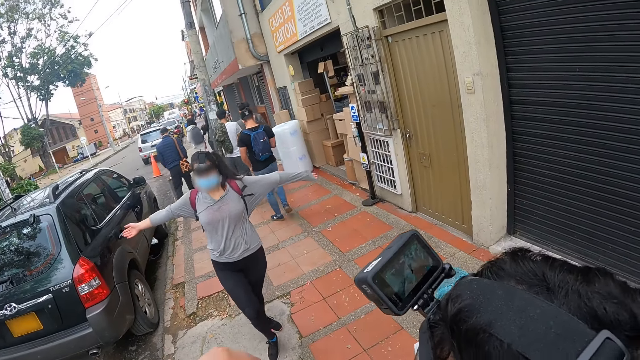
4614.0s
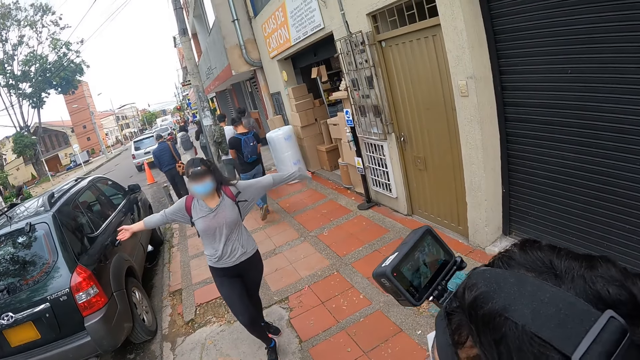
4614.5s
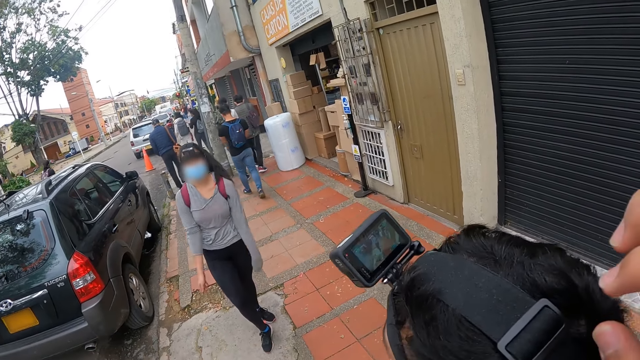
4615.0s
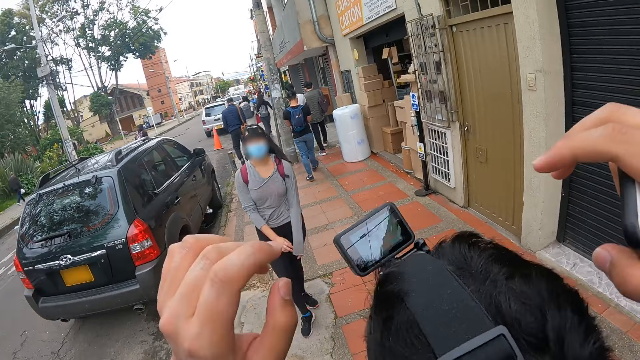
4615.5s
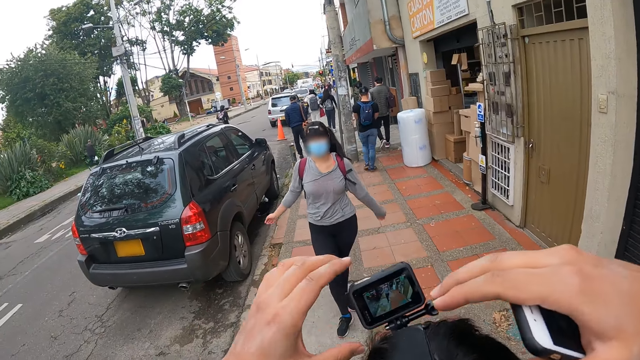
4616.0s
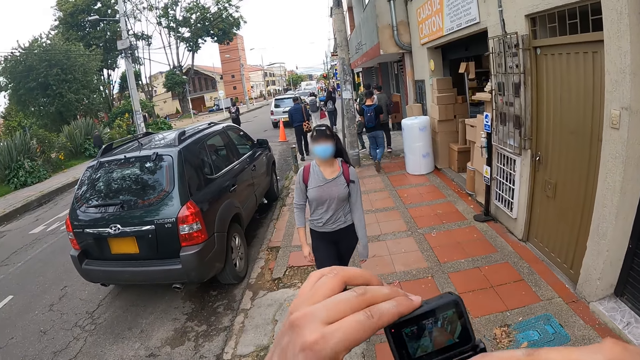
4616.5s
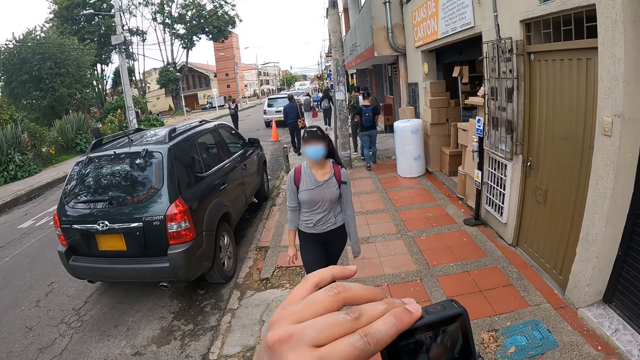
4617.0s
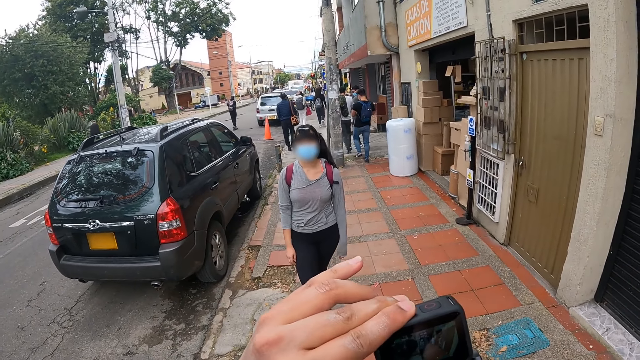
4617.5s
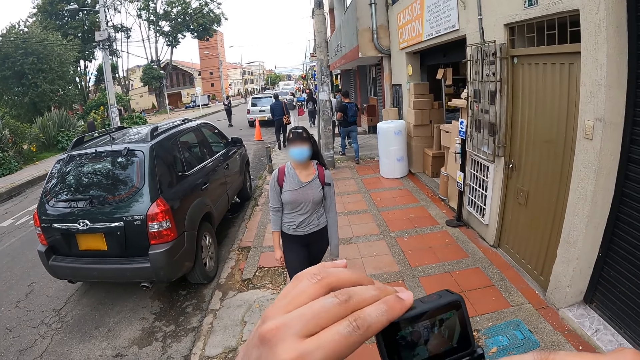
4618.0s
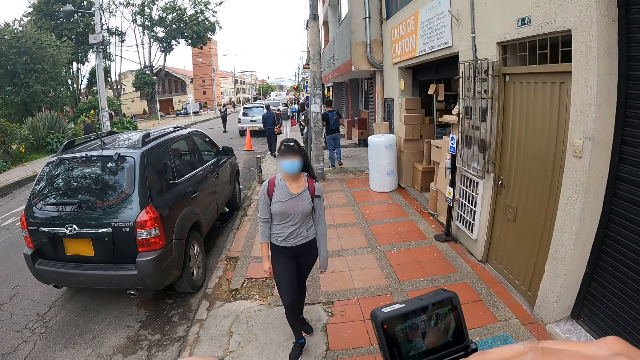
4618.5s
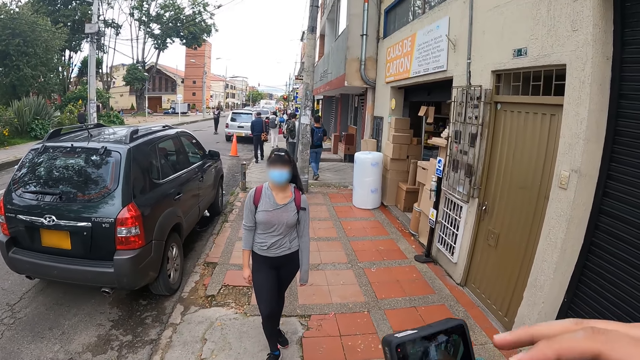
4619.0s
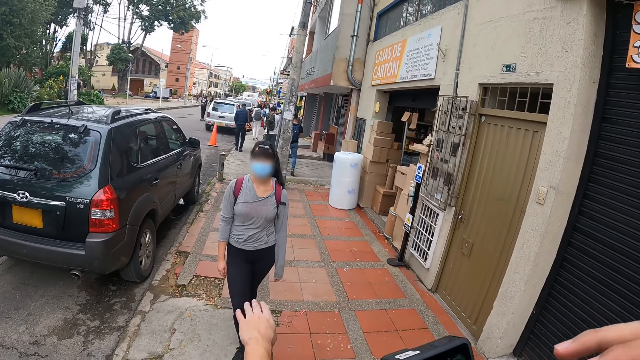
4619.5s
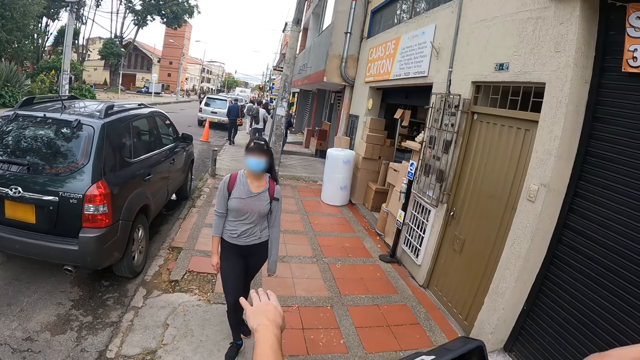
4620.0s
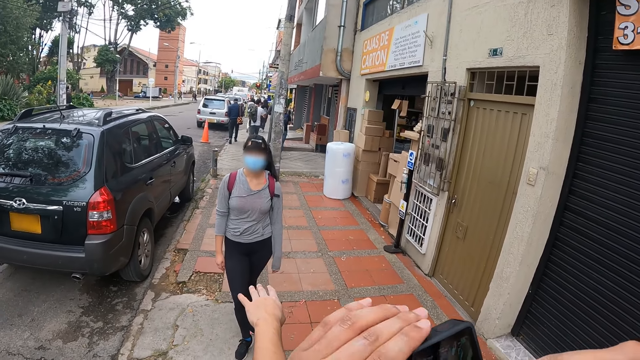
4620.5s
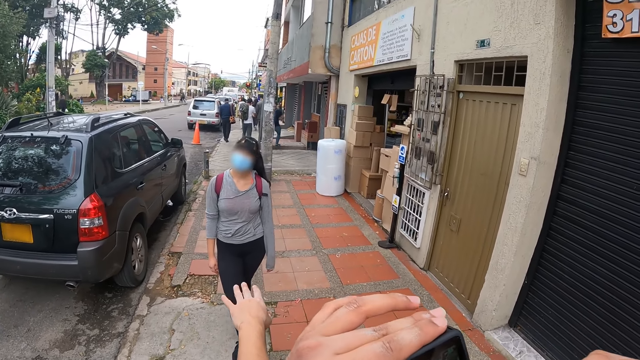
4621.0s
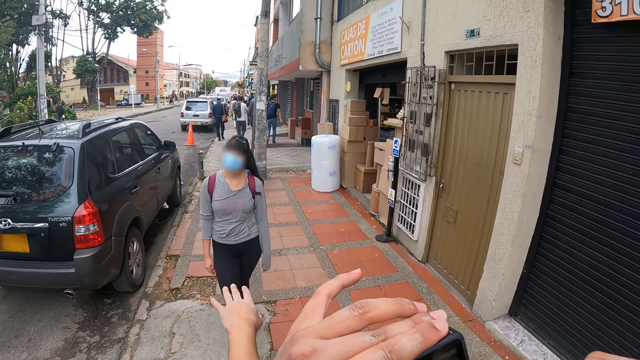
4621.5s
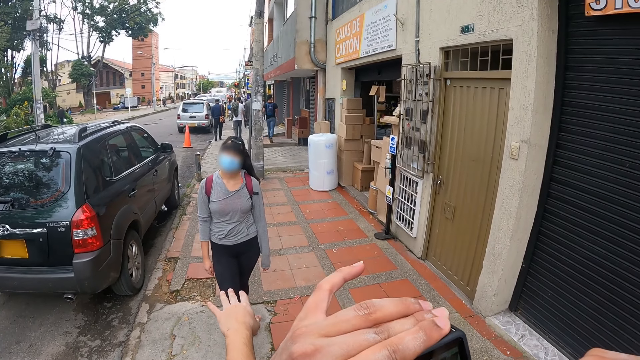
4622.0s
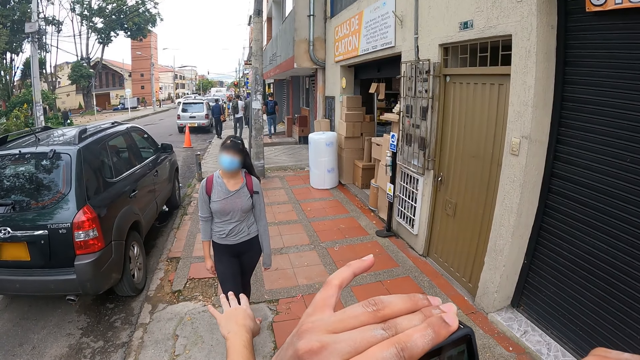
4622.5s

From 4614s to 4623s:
The woman poses in front of the man. The camera wearer adjusts the camera.

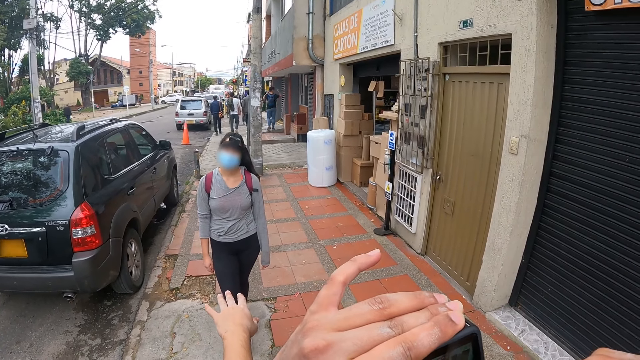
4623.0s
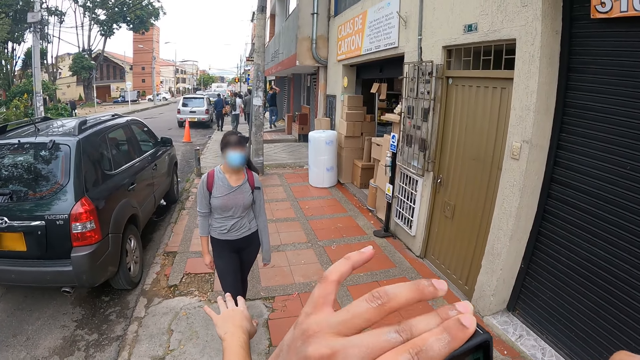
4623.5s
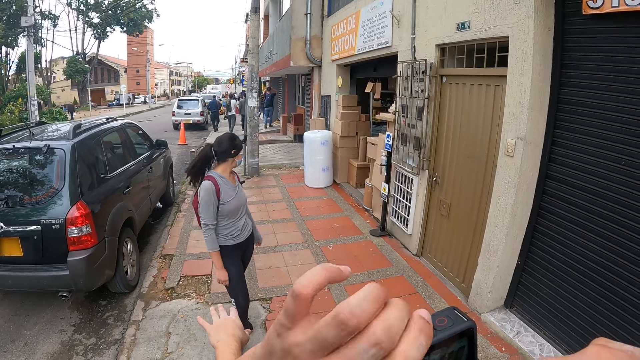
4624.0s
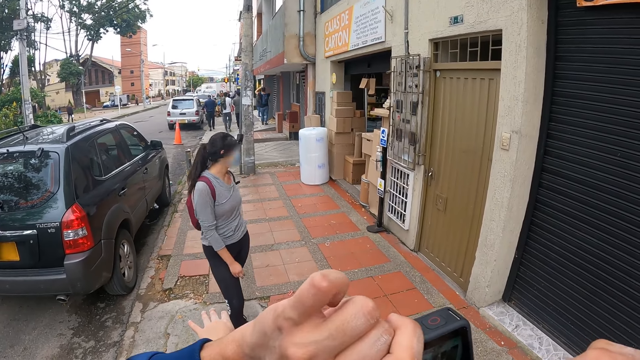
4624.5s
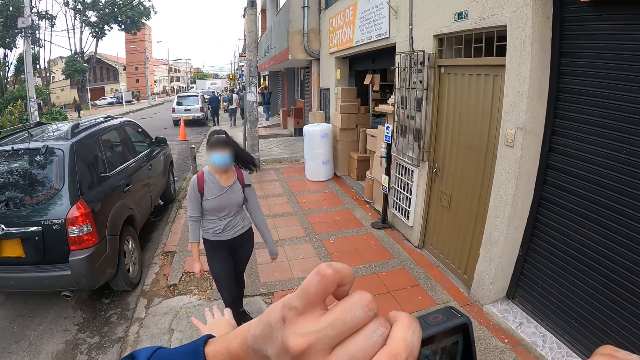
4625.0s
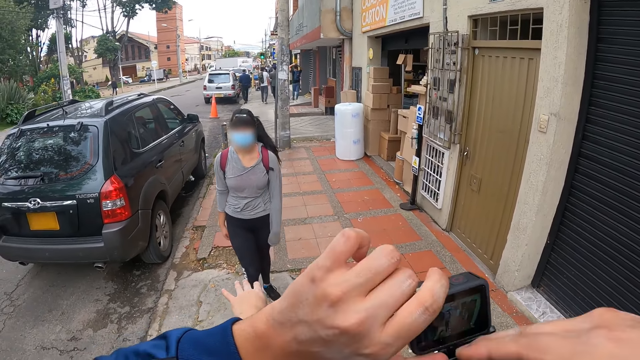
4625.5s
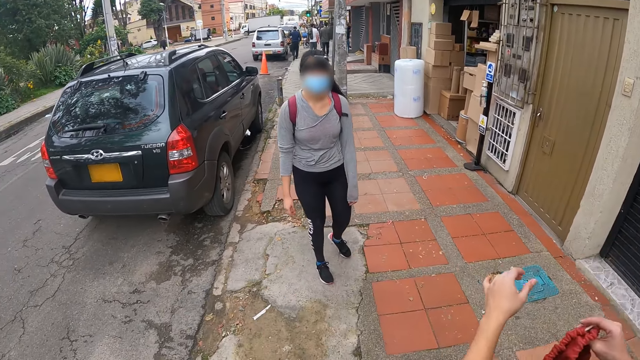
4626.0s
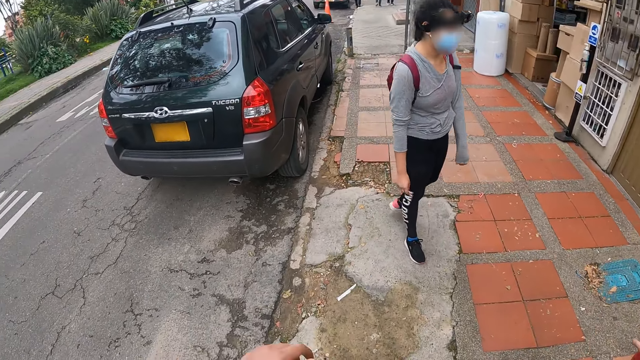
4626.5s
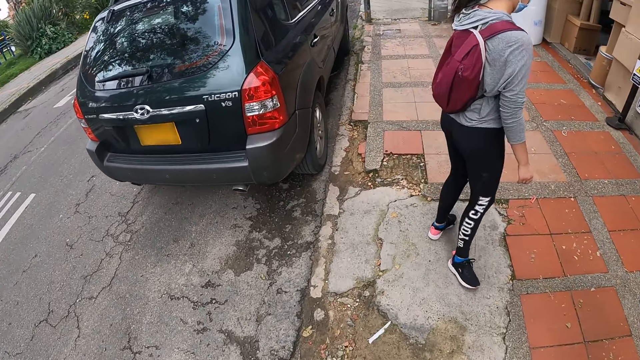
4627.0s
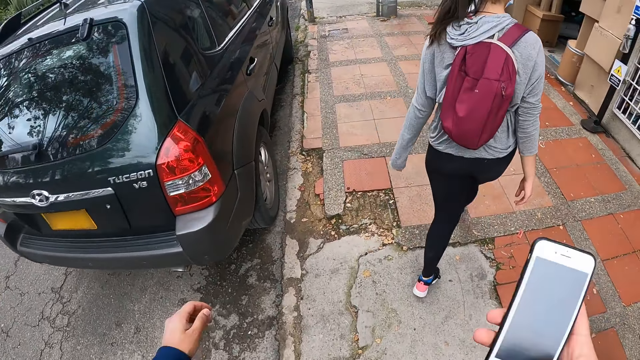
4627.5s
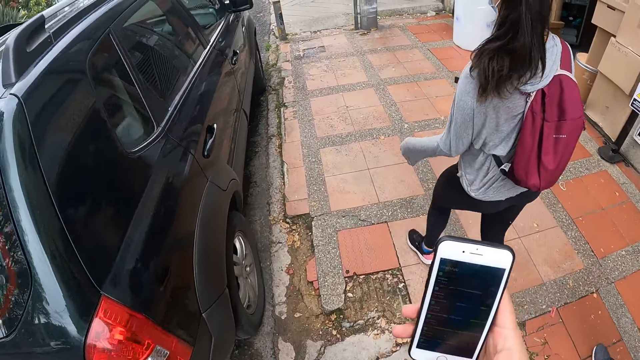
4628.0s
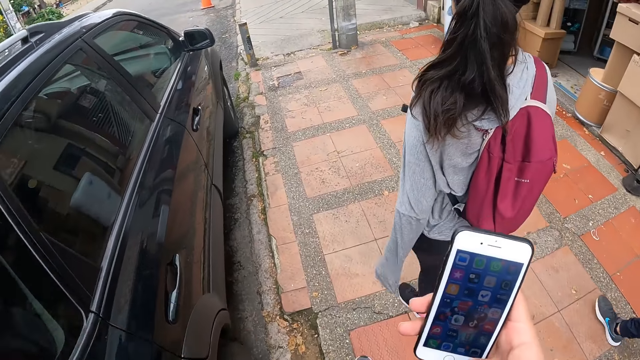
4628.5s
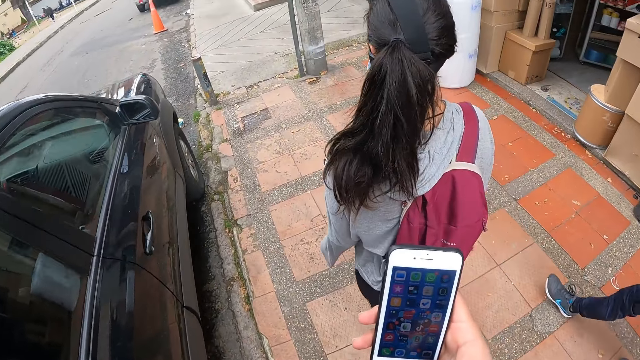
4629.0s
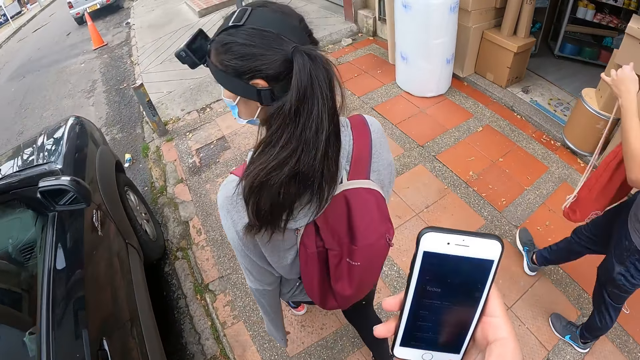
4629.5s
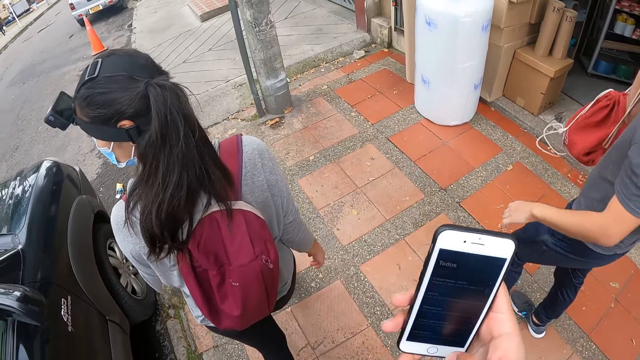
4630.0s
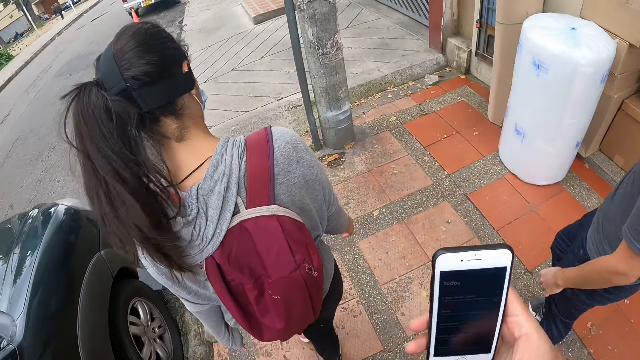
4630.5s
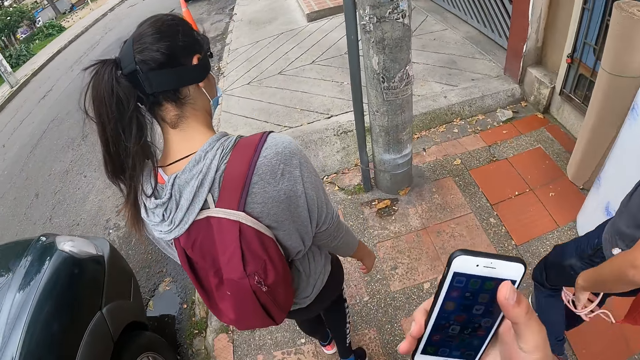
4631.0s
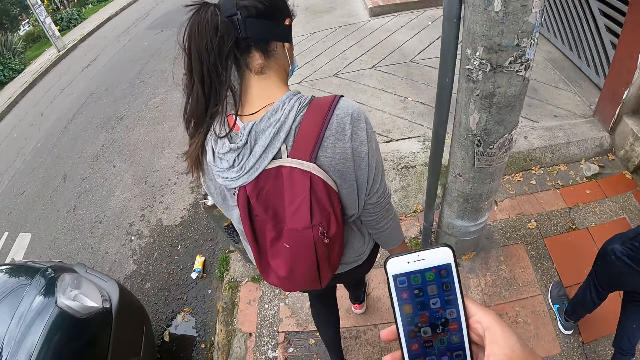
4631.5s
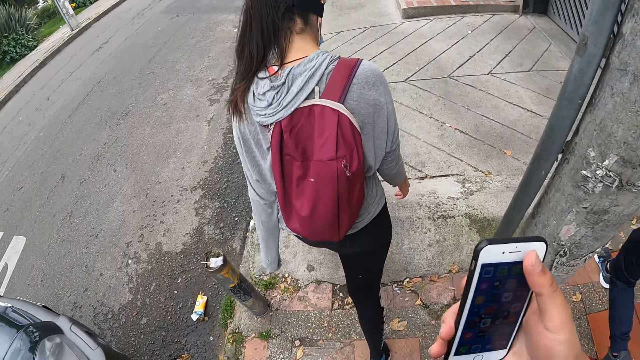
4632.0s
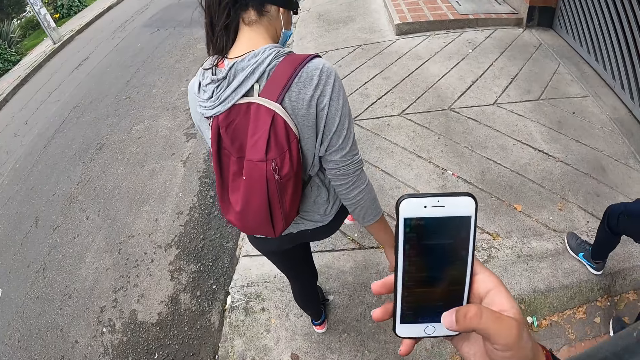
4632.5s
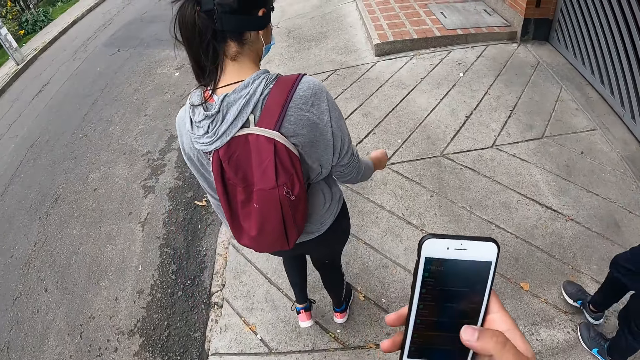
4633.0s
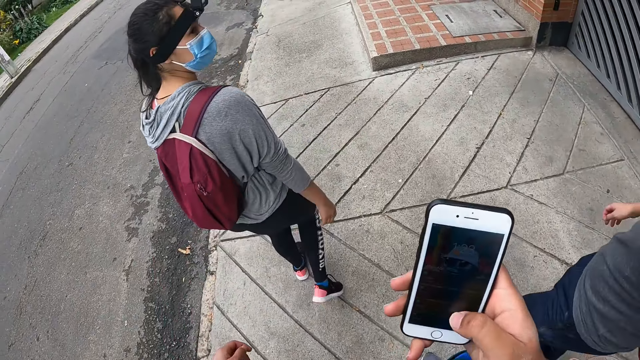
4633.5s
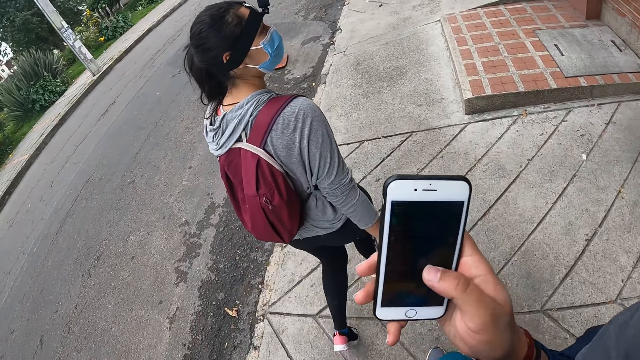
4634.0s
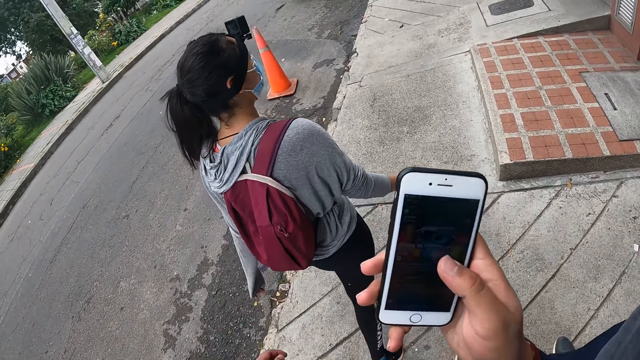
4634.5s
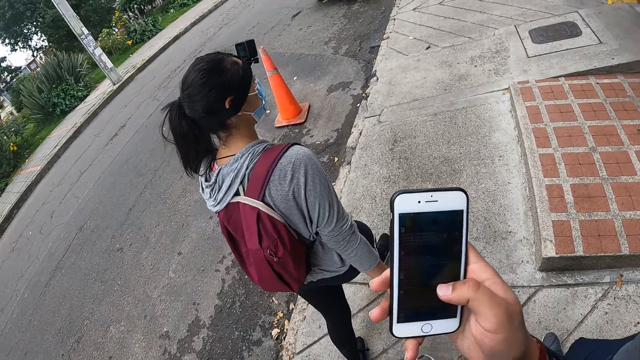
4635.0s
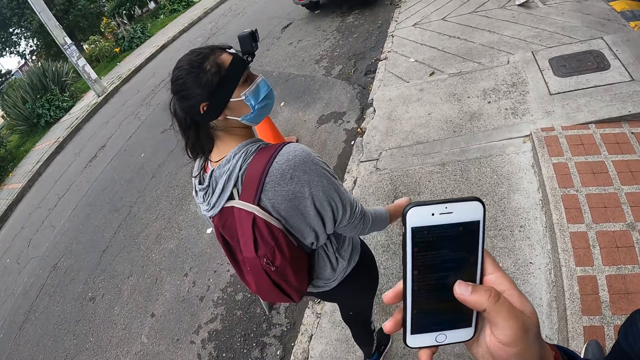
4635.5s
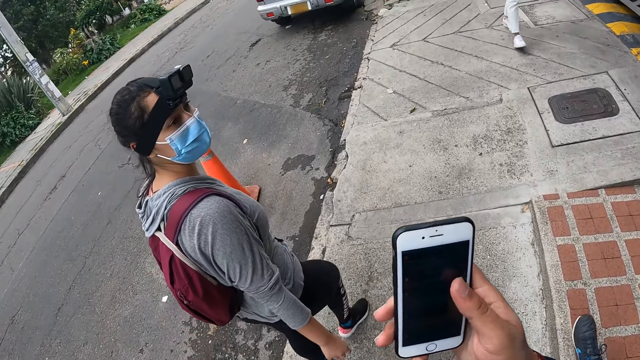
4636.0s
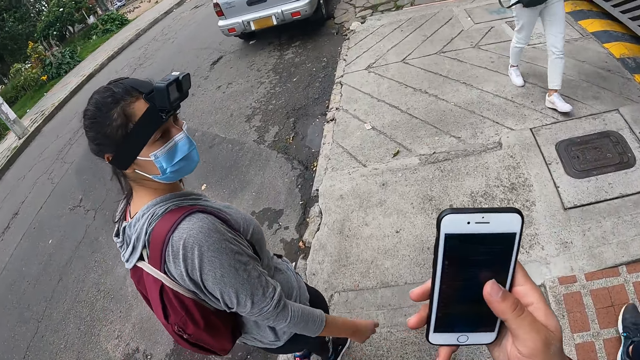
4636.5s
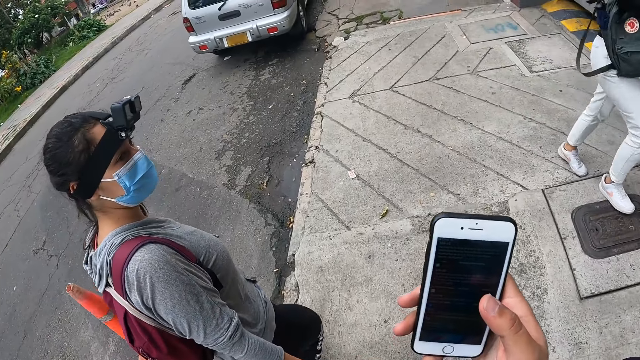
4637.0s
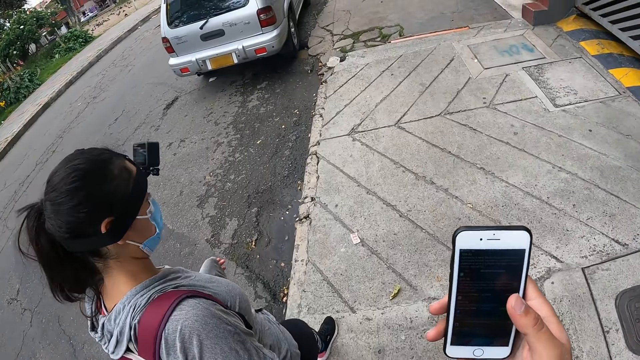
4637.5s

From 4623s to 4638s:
The camera wearer operates a camera attached to the head of the man with both hands. She walks along a path with the man and the woman. She operates a phone with her right hand. The man holds the bag with both hands and puts on the bag with his right hand.
